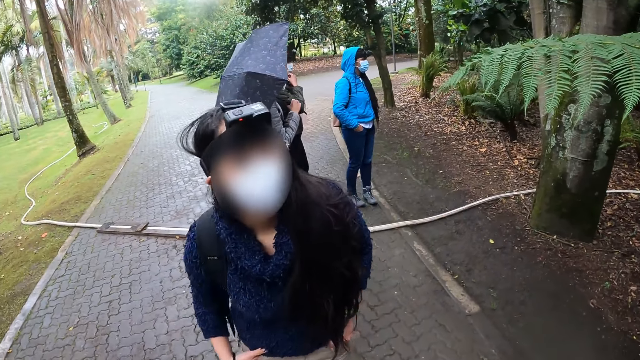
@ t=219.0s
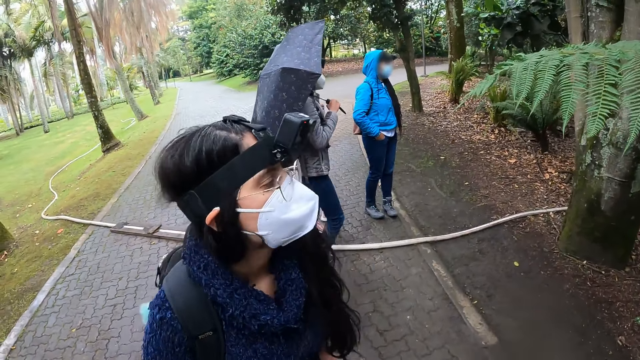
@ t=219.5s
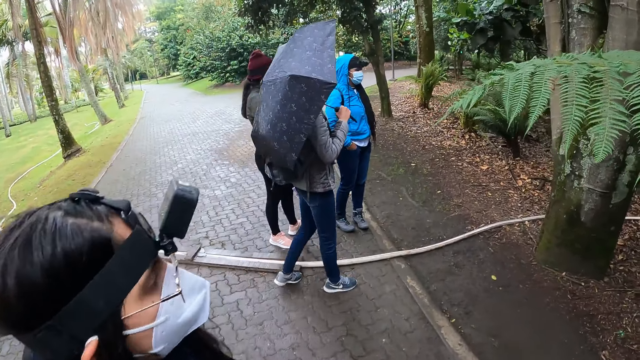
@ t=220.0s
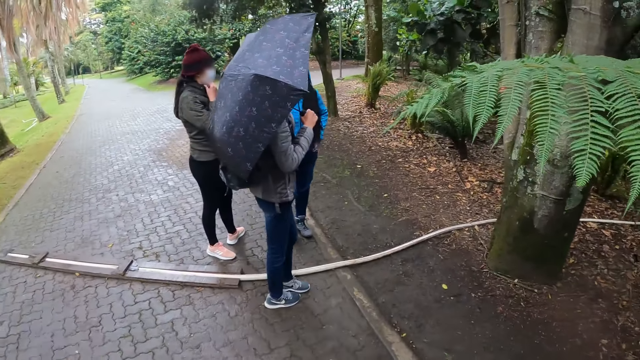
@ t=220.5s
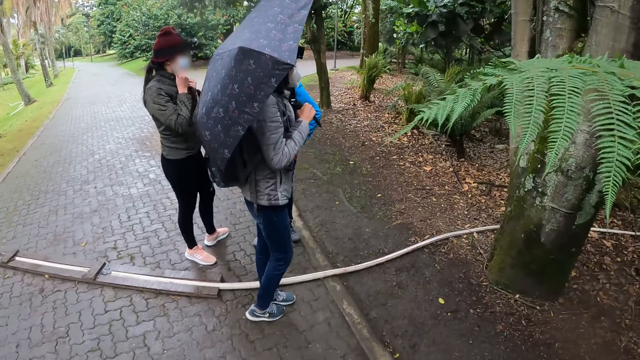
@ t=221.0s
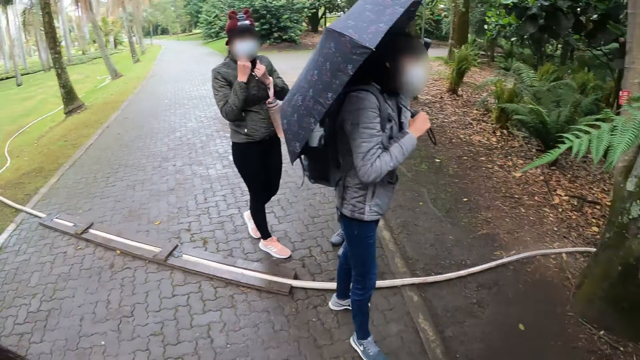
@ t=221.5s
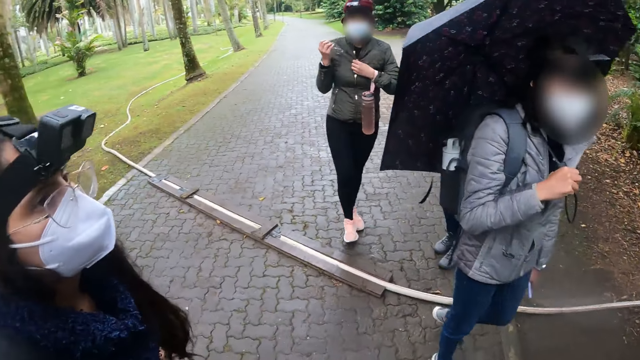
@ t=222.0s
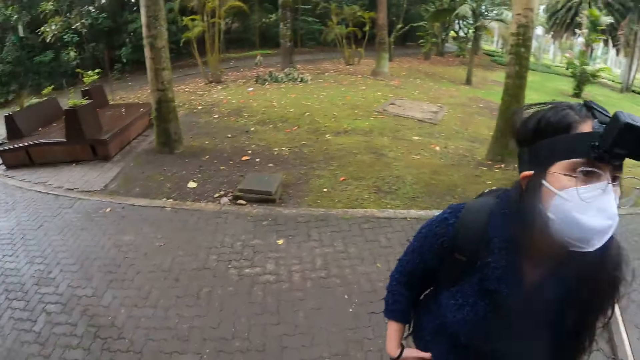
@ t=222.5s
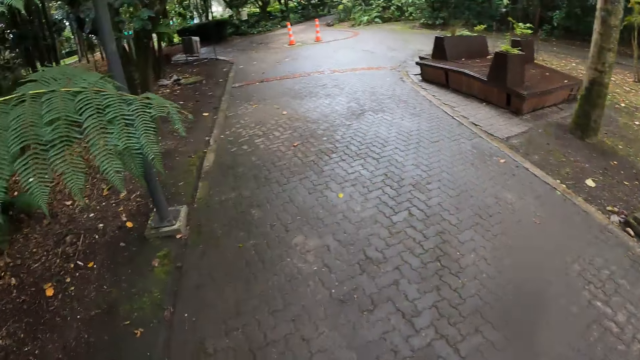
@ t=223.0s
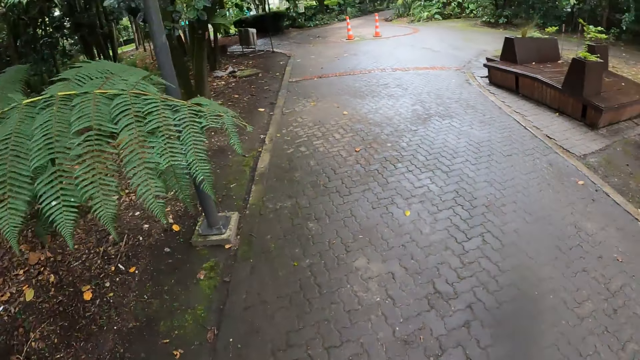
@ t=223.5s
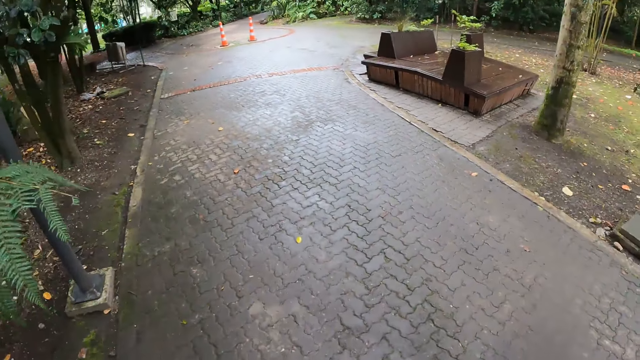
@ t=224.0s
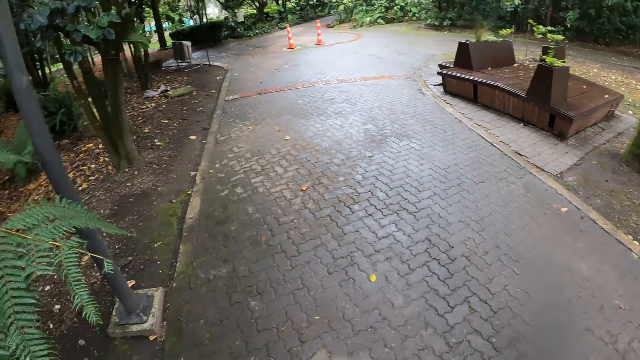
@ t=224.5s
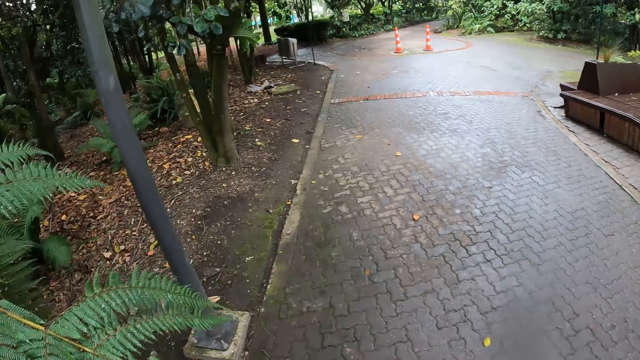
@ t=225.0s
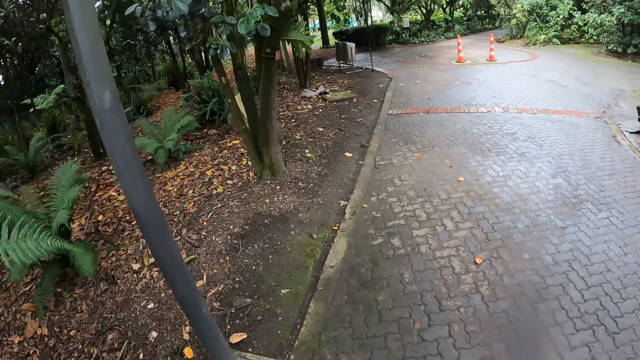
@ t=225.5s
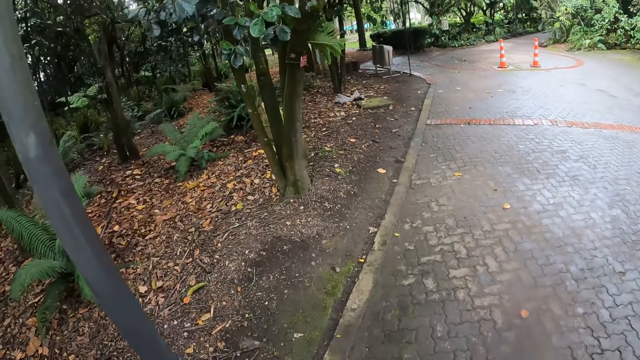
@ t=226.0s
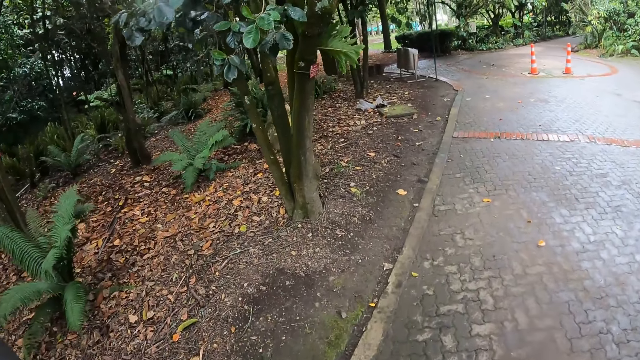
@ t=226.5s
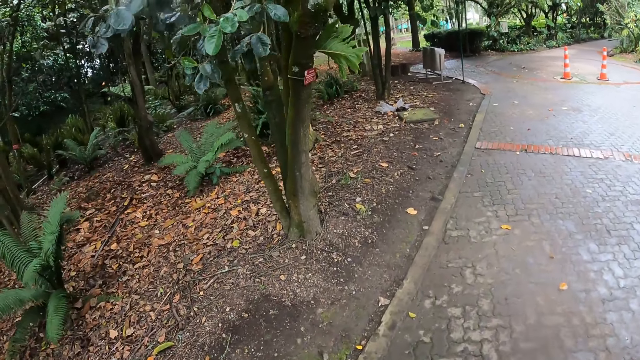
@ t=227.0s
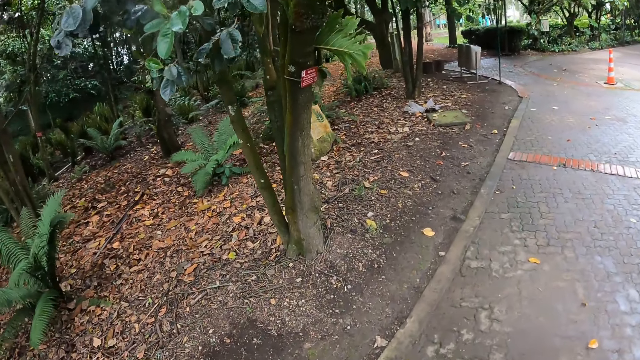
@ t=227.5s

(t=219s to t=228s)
A lady steps forward. The camera wearer looks around. They walk on the pavement.

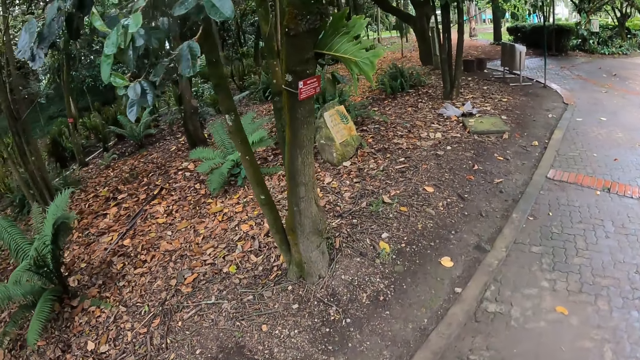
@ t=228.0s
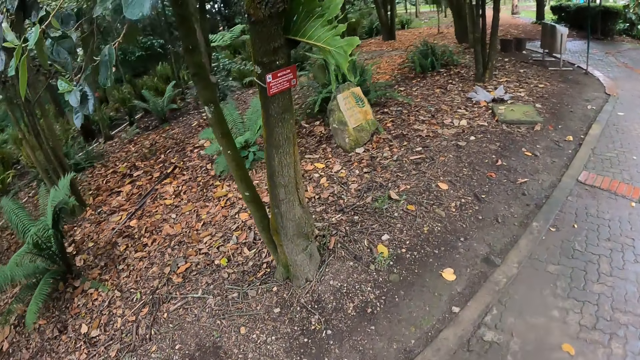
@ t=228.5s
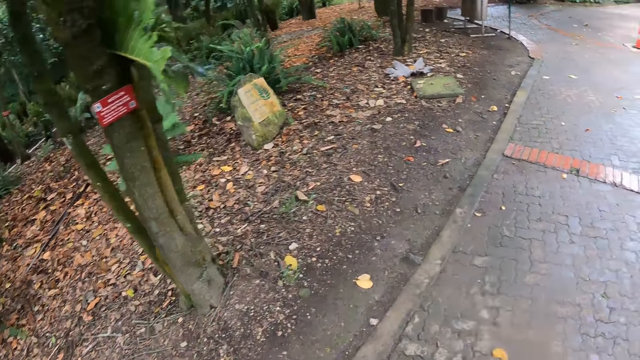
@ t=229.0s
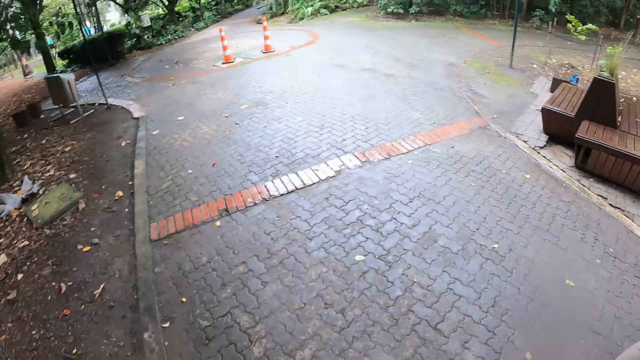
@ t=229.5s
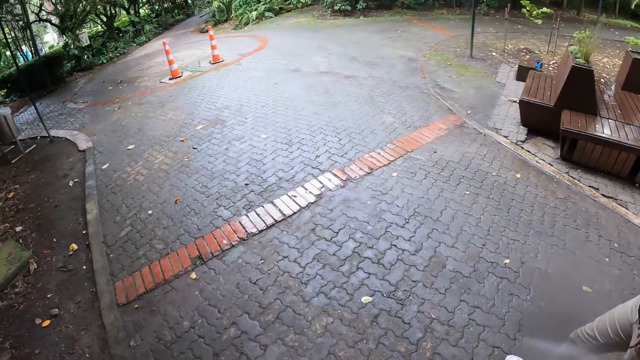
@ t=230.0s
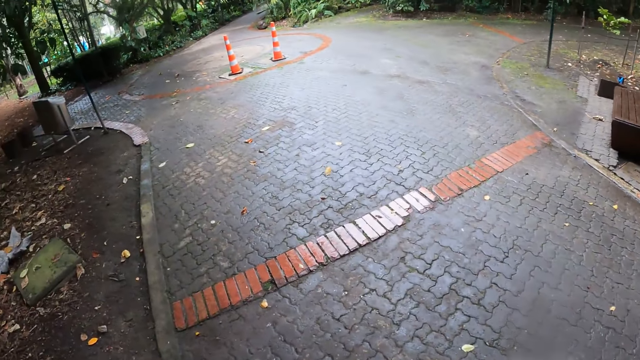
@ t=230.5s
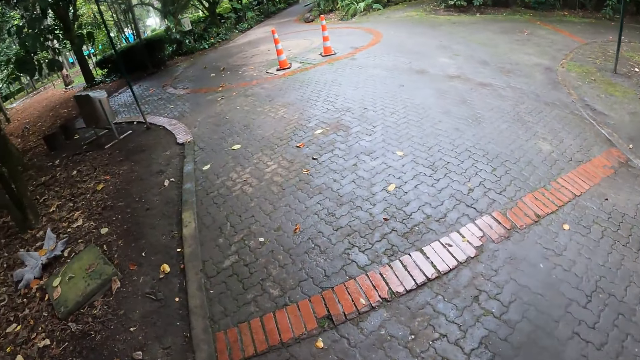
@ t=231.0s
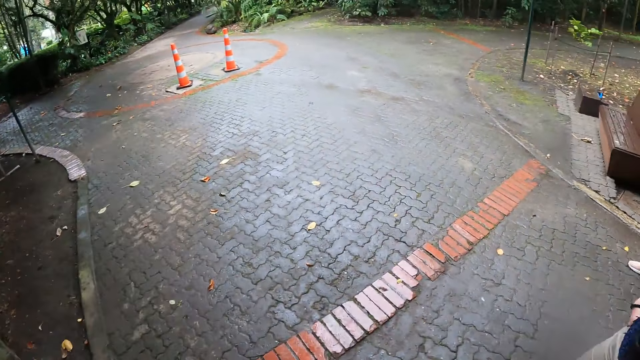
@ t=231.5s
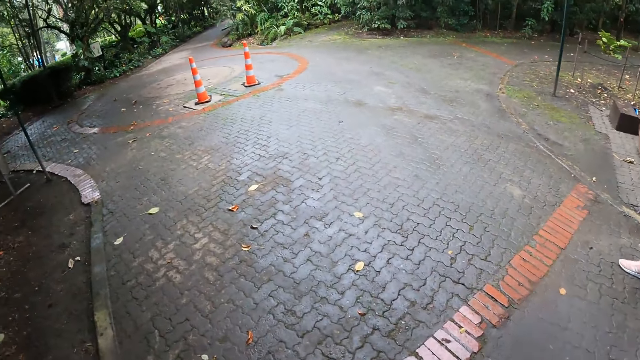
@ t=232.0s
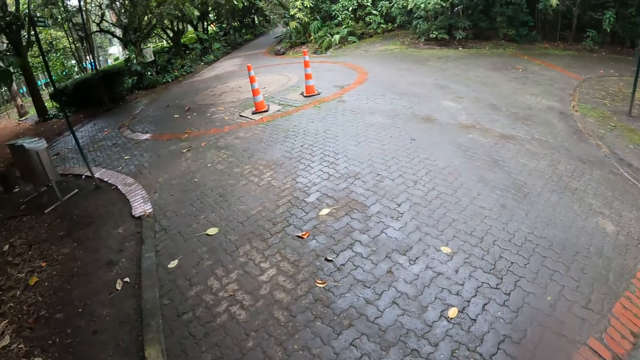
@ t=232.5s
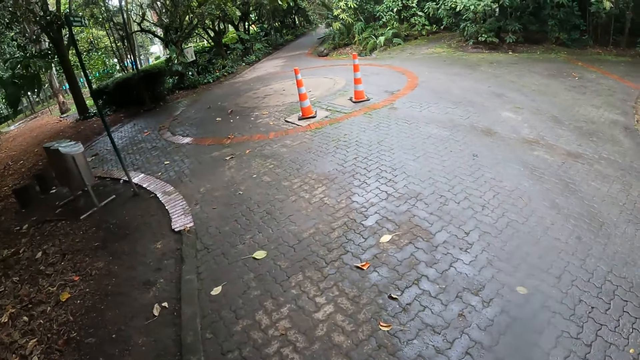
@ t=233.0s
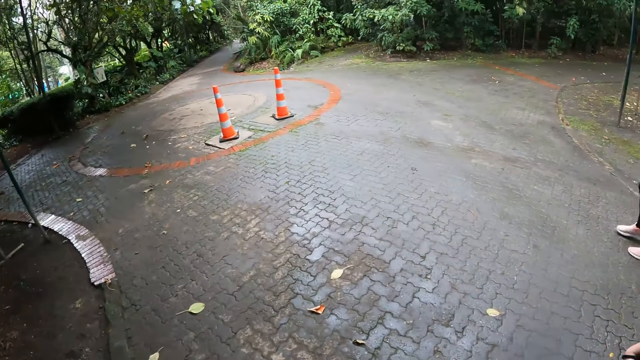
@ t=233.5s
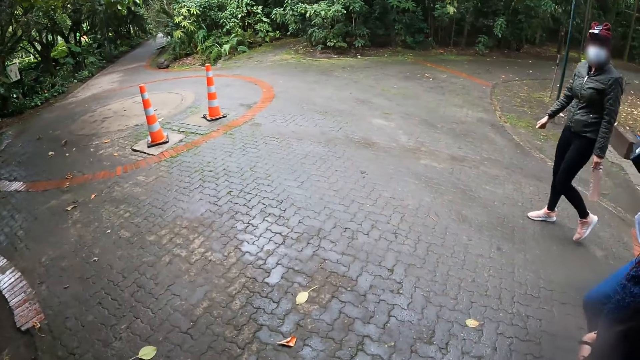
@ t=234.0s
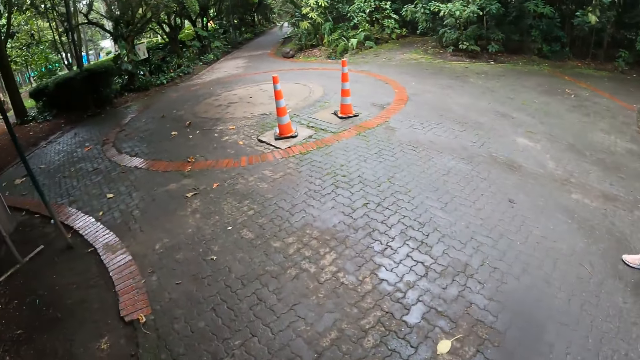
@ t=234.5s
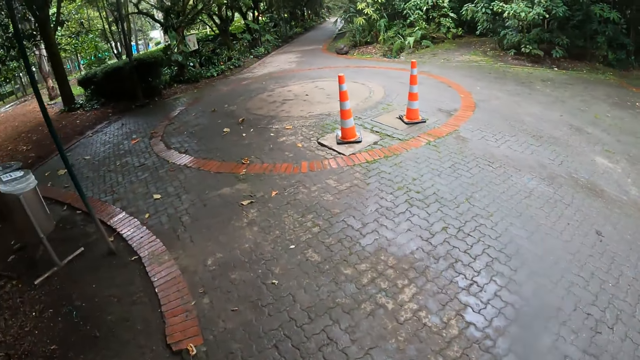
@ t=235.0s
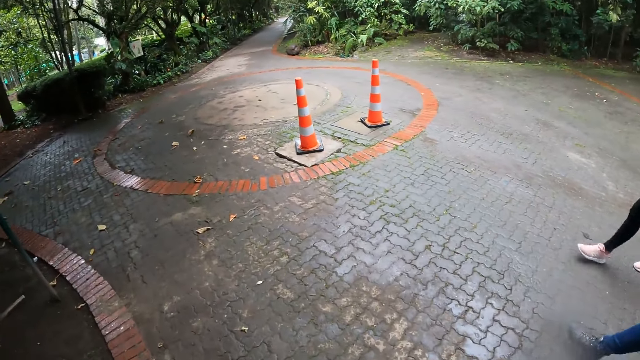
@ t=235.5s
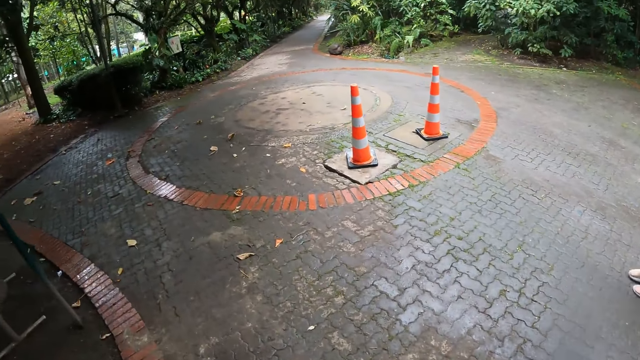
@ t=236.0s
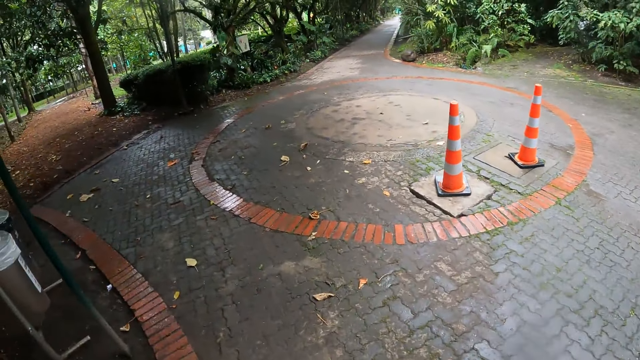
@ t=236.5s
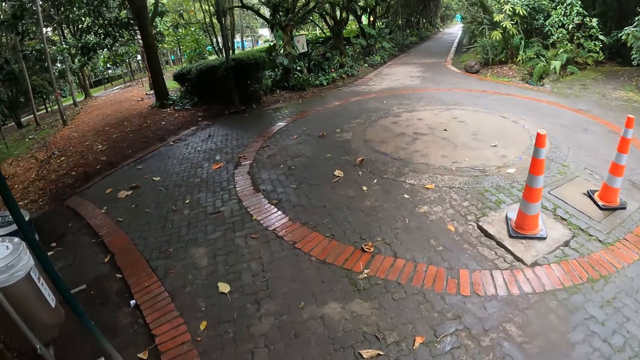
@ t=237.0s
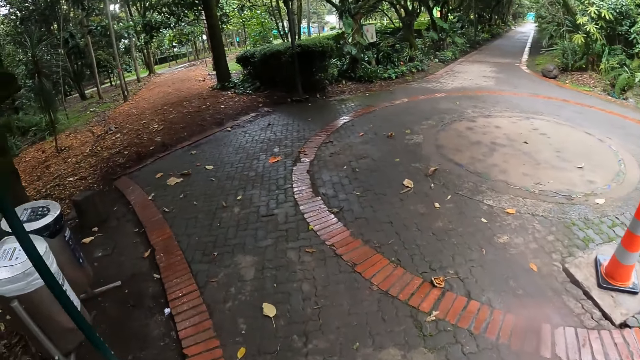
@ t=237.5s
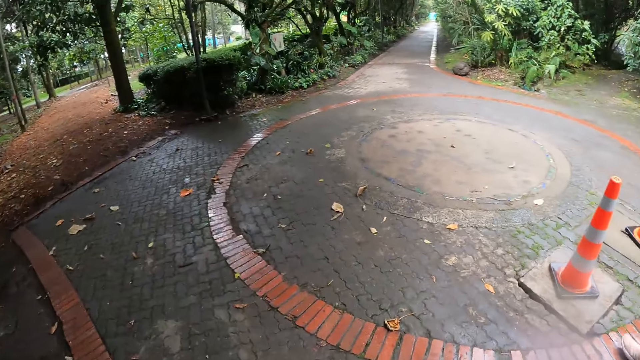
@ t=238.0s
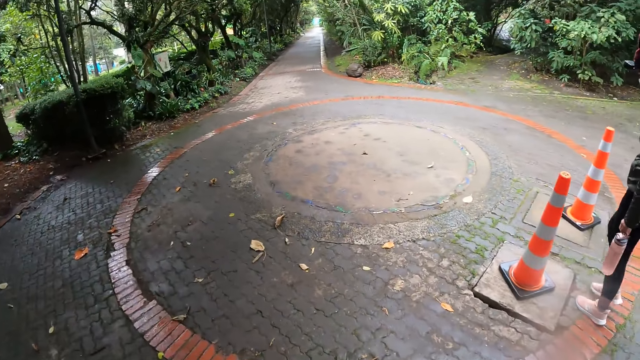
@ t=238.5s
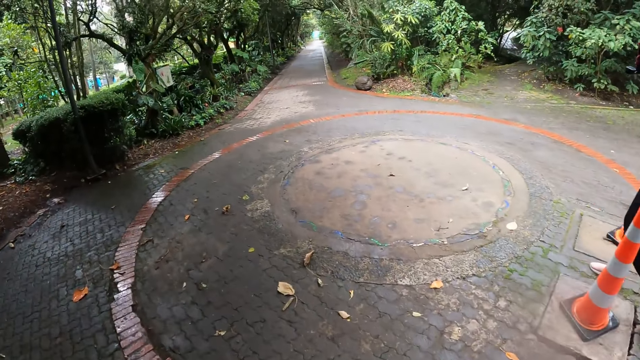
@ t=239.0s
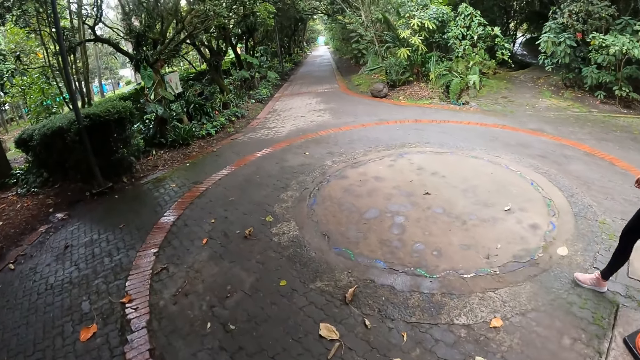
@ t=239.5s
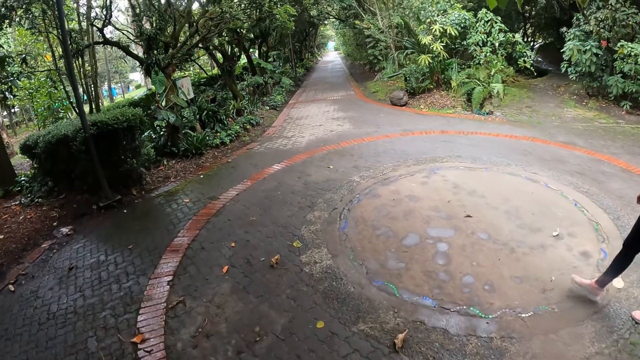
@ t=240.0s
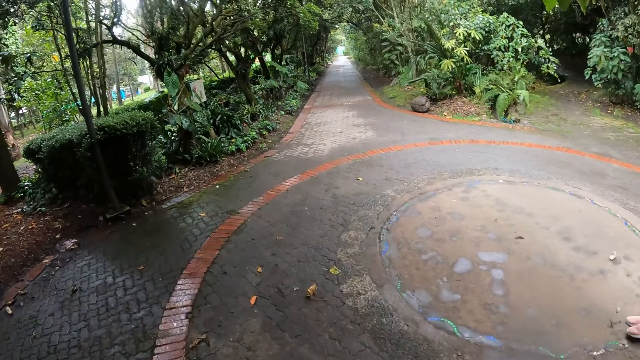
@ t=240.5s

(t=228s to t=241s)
The camera wearer looks around. They walk on the pavement. A lady walks on the pavement.
